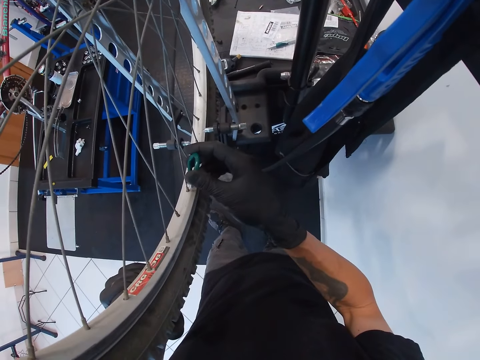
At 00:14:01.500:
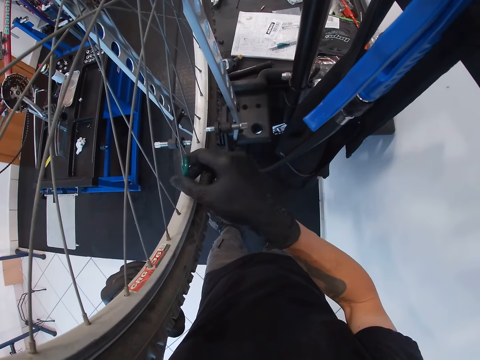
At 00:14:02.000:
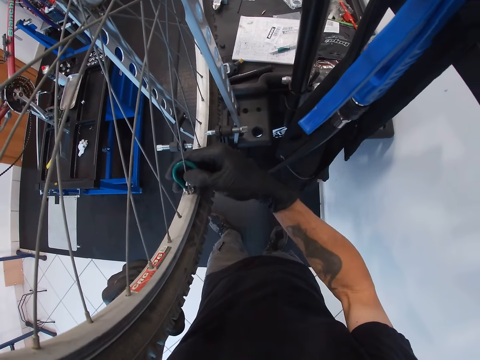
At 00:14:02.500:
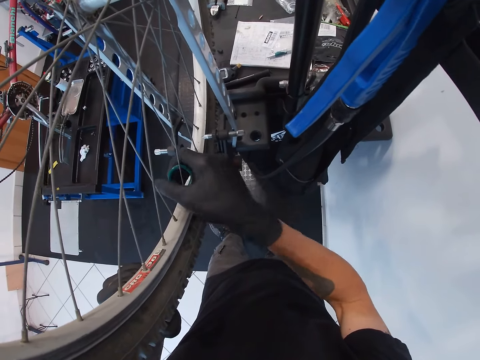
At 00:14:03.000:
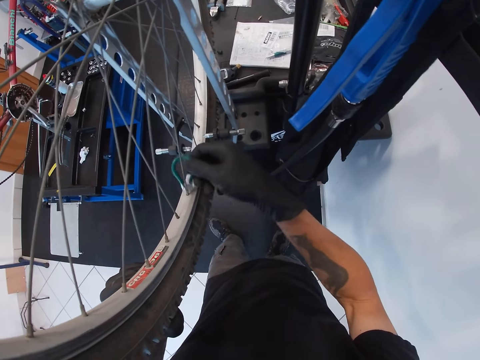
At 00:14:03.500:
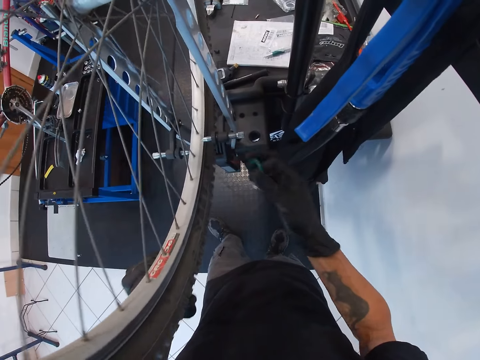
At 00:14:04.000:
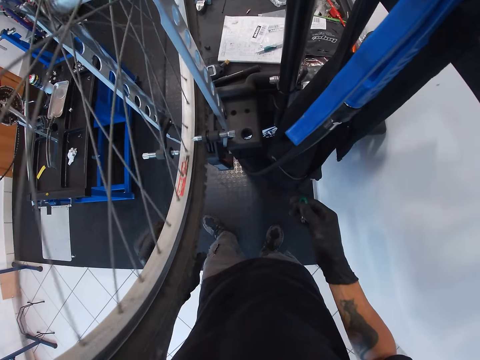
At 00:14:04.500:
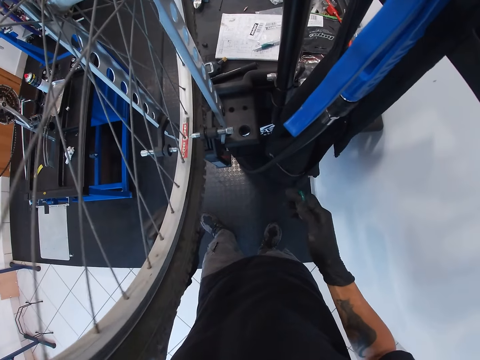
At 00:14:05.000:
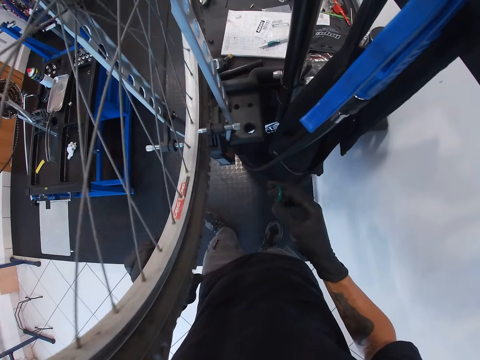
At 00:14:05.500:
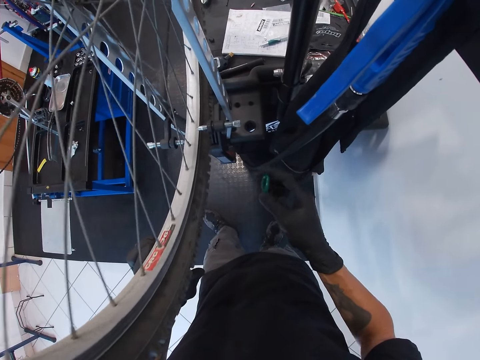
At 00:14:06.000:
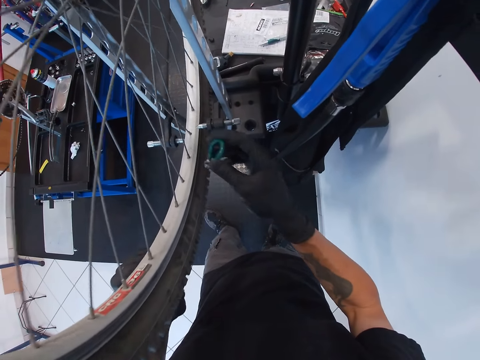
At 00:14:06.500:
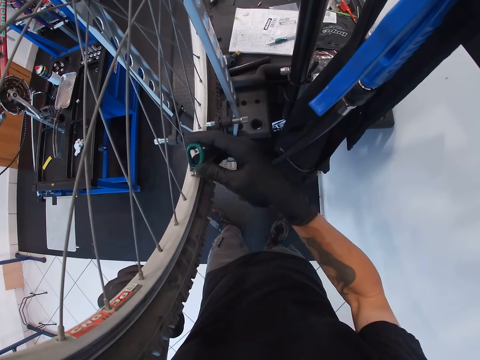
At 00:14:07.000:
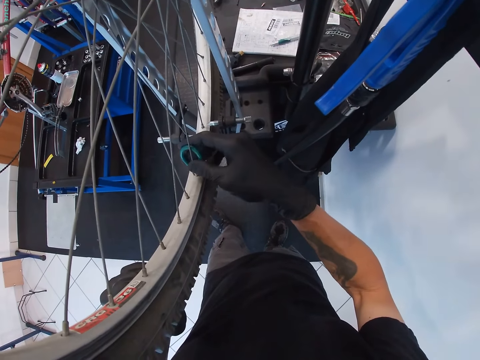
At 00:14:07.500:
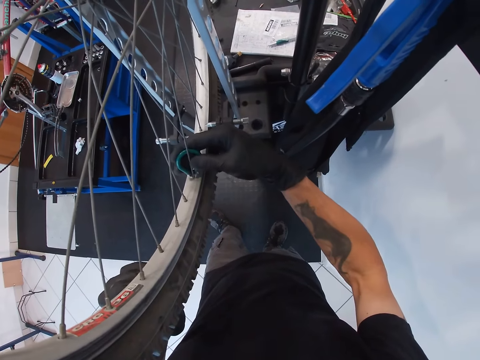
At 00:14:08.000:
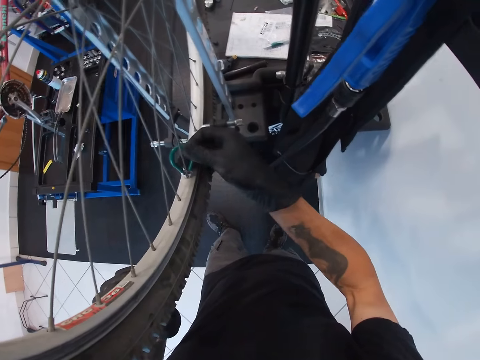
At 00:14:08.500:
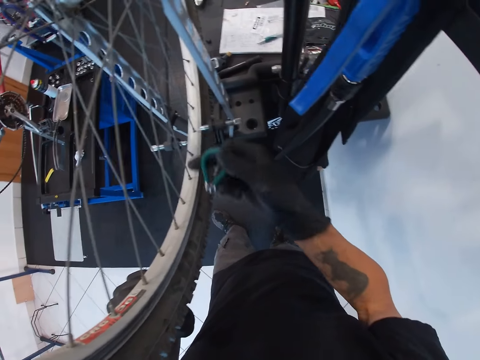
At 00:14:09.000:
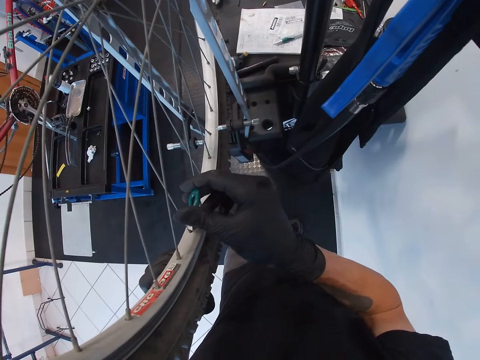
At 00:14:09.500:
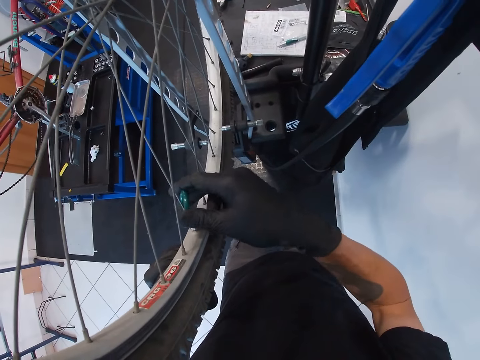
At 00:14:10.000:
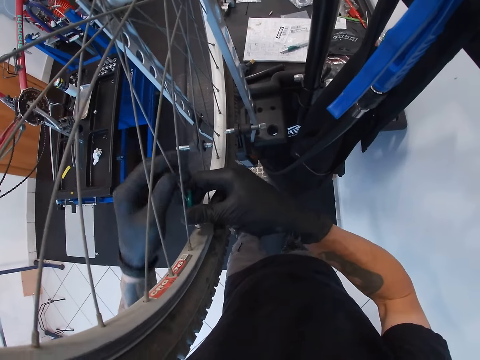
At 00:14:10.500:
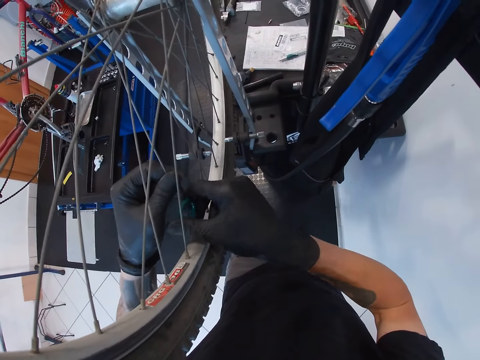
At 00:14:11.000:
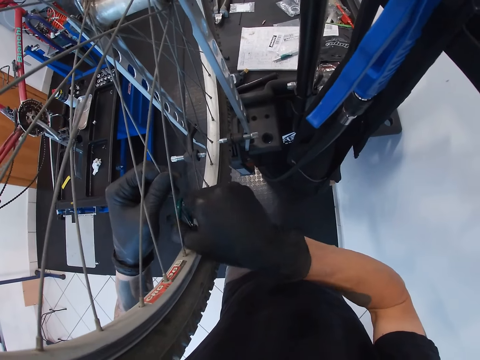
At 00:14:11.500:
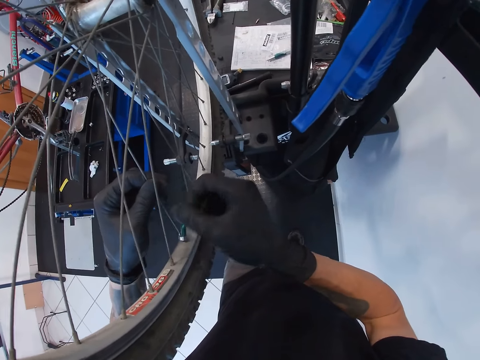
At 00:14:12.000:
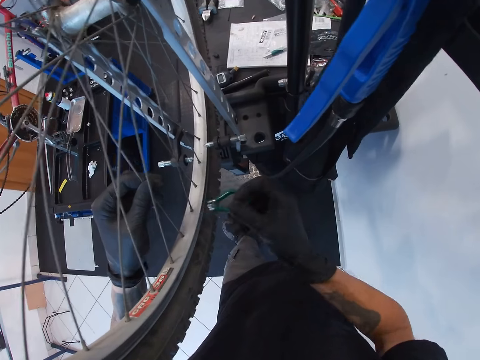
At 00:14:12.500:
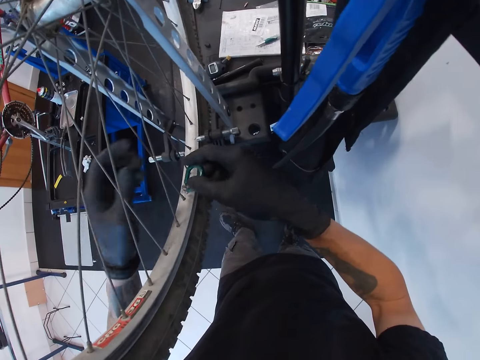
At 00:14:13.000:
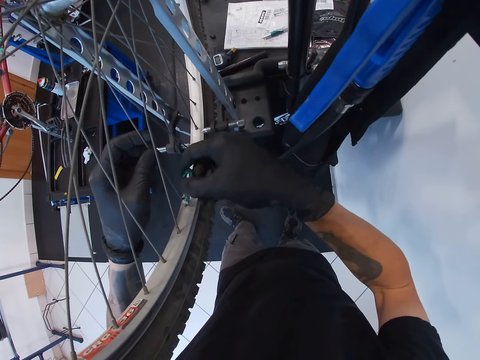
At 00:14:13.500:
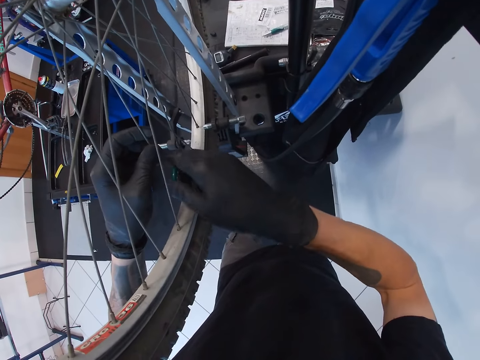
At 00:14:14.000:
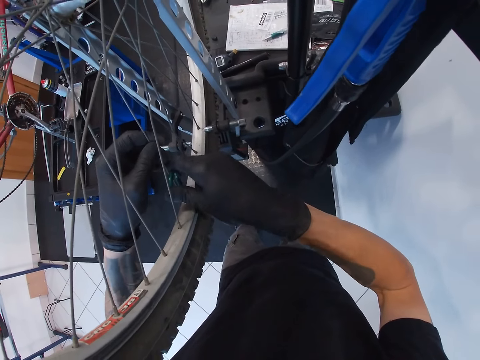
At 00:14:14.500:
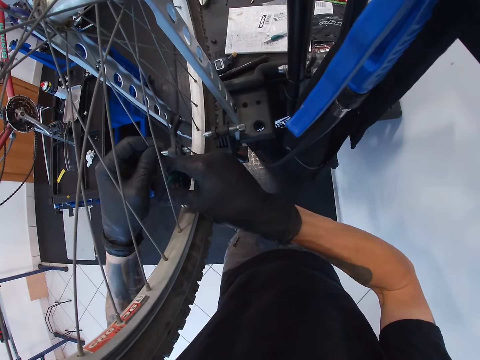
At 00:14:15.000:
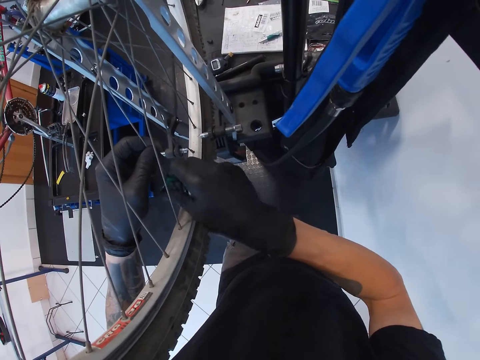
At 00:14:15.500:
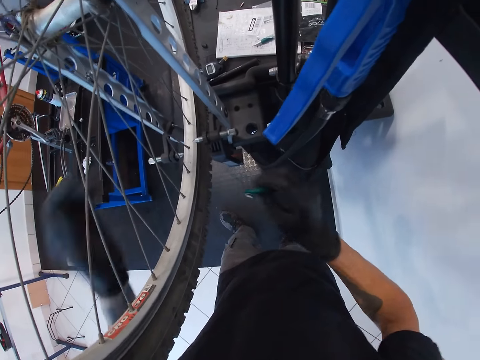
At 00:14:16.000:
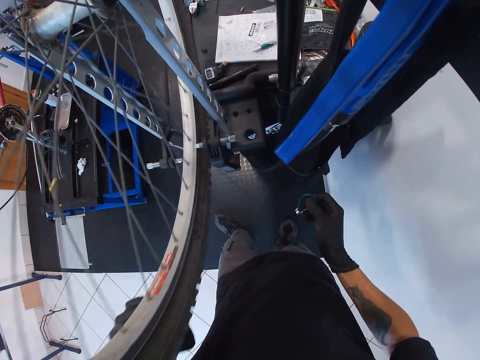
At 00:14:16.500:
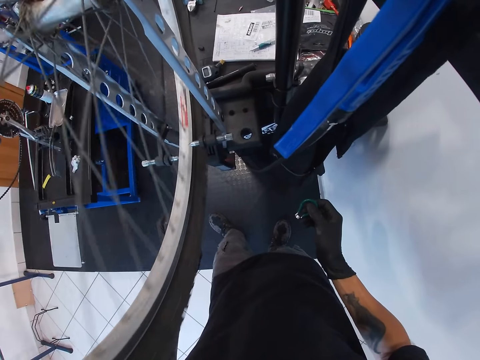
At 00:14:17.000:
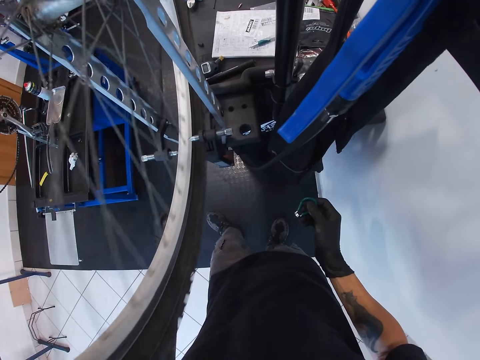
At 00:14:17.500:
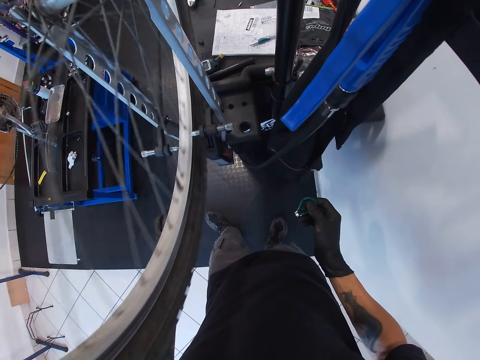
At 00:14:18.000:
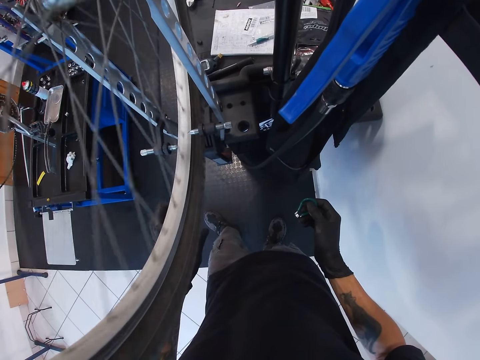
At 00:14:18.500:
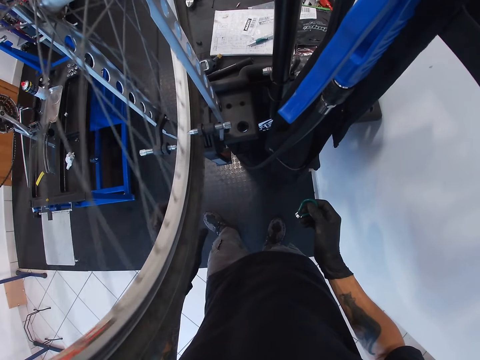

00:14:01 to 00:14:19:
The camera wearer tightens the bicycle spoke nipple with the spoke key in his right hand. He rolls the tyre of the bicycle with his left hand. He tightens the bicycle spoke nipple with the spoke key in his right hand. He holds the spoke of the bicycle with his left hand. He tightens the bicycle spoke nipple with the spoke key in his right hand. He holds the spoke of the bicycle with his left hand. He tightens the bicycle spoke nipple with the spoke key in his right hand. He rolls the tyre of the bicycle with his left hand.

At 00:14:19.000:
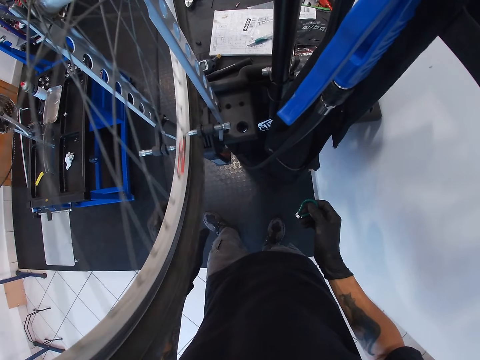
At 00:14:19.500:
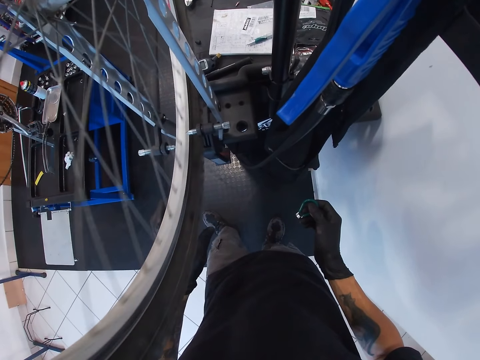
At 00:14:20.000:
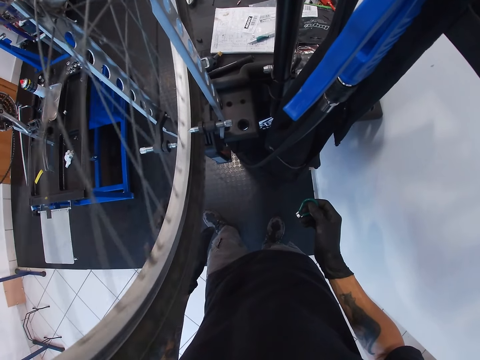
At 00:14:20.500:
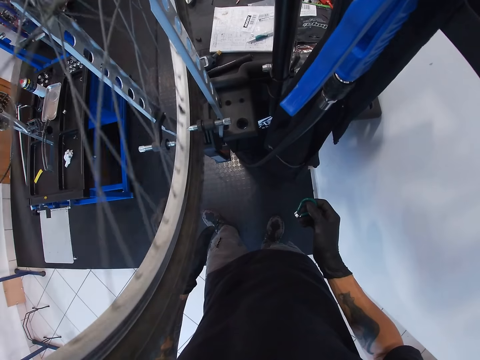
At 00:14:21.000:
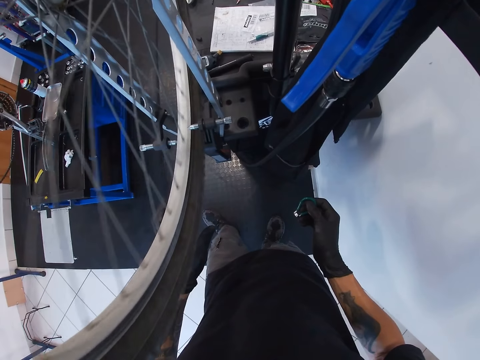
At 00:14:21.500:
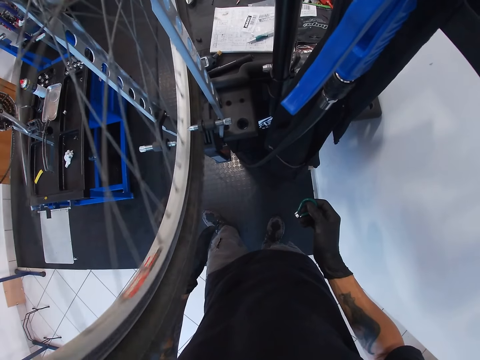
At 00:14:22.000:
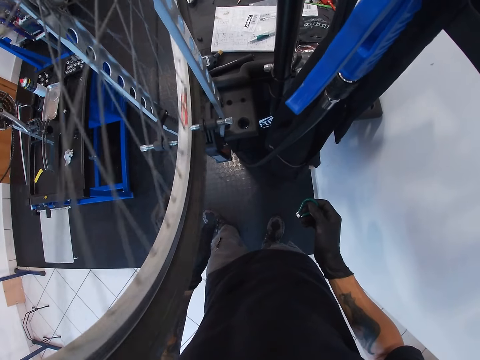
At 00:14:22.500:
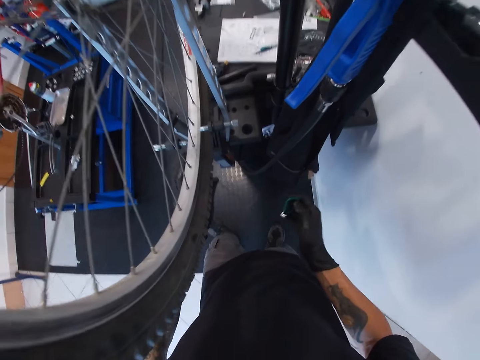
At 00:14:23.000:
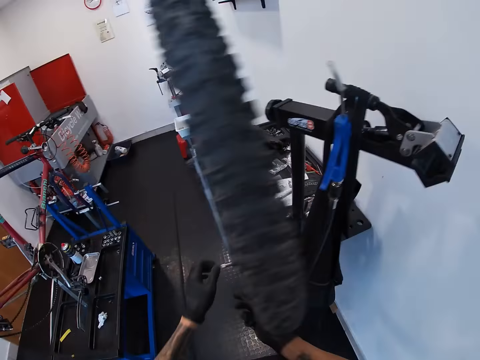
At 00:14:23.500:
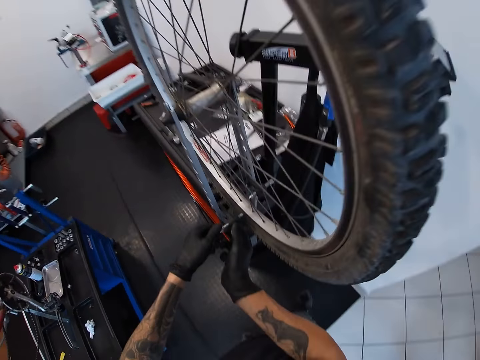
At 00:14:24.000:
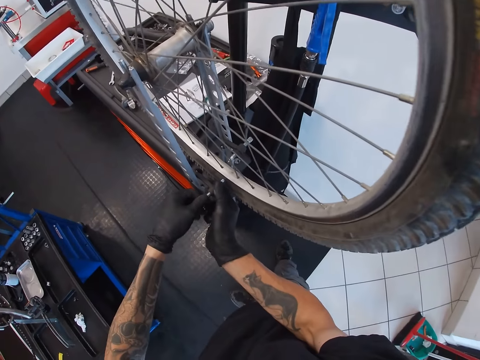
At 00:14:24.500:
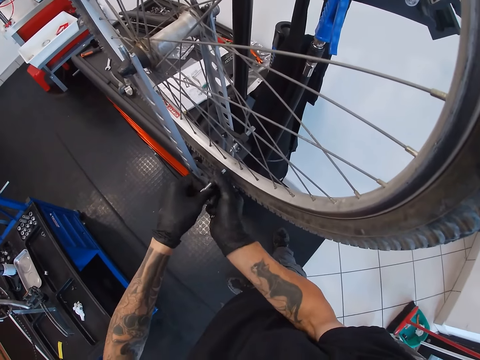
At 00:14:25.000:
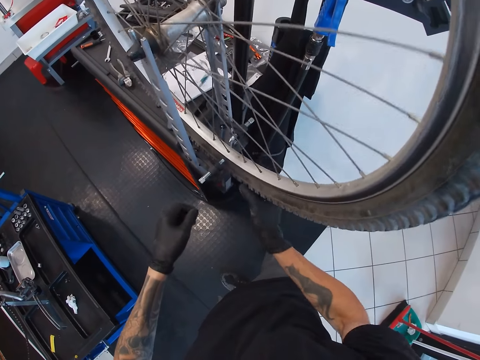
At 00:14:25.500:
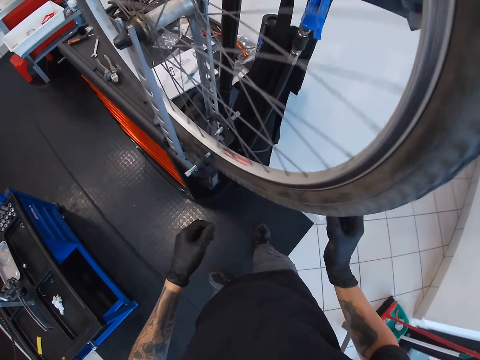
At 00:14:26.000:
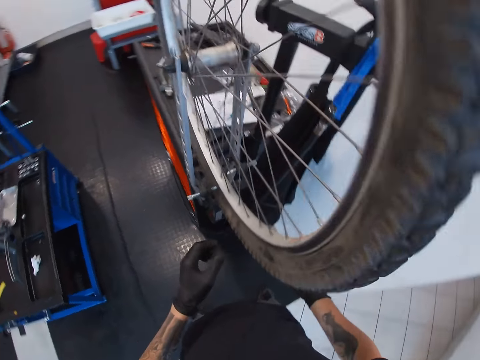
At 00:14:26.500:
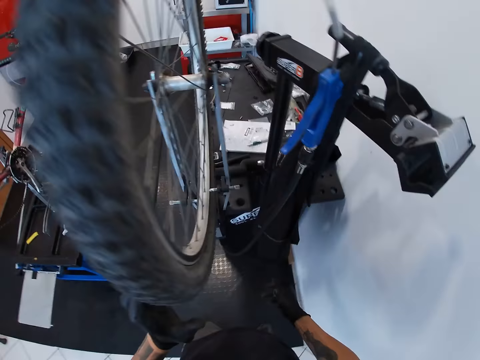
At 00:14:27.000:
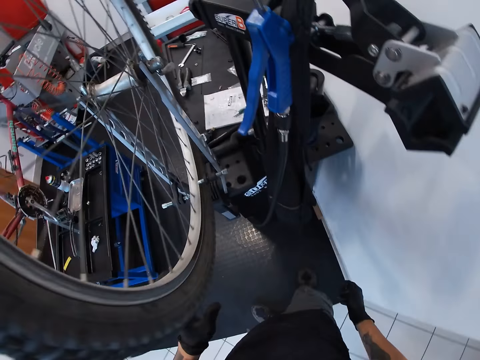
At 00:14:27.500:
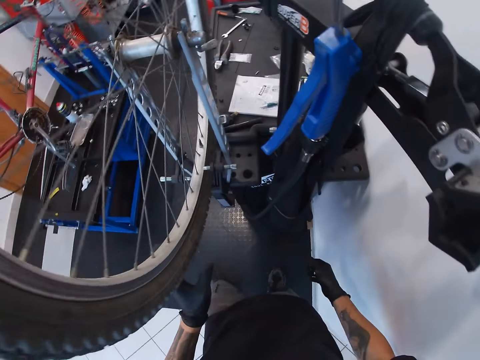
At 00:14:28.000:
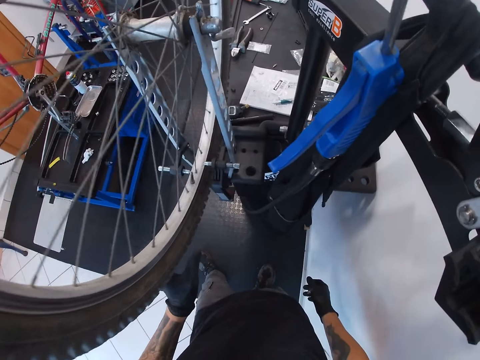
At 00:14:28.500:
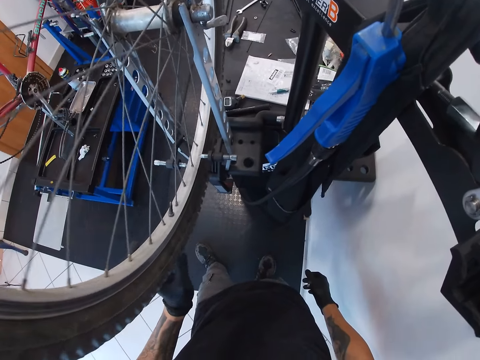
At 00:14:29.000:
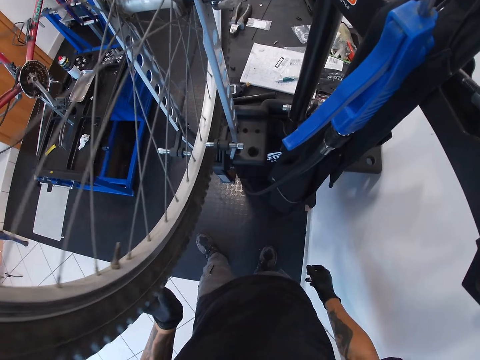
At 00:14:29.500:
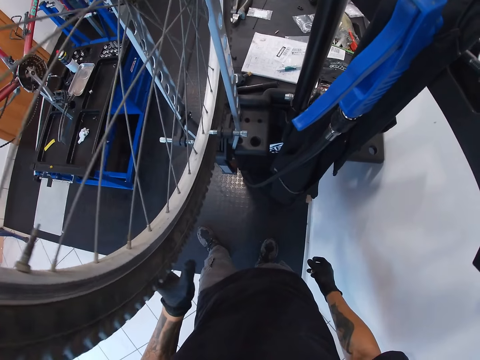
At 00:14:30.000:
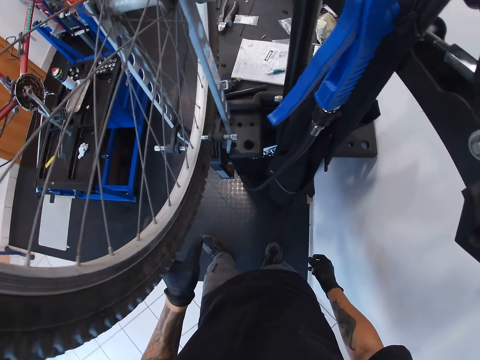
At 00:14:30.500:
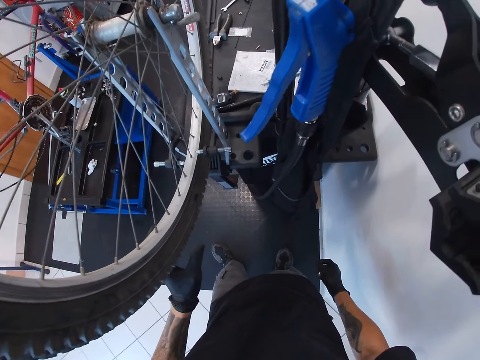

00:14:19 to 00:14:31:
The camera wearer stops the tire. He adjusts an iron rod on the bicycle with both hands. He rolls the tyre of the bicycle with his right hand. He rolls the tyre of the bicycle with his left hand.
